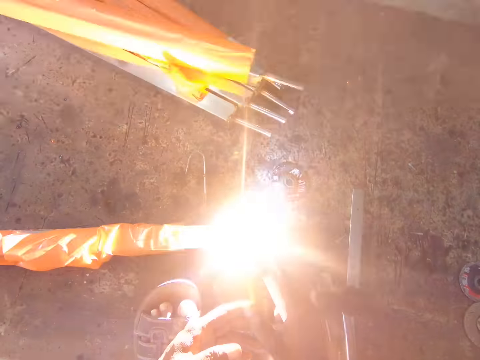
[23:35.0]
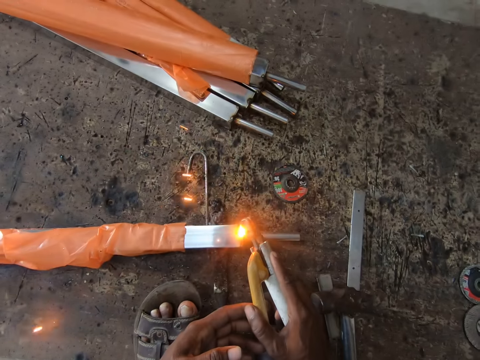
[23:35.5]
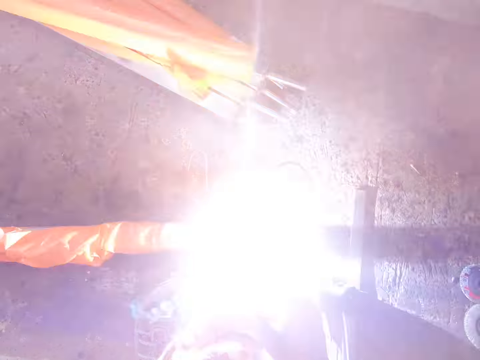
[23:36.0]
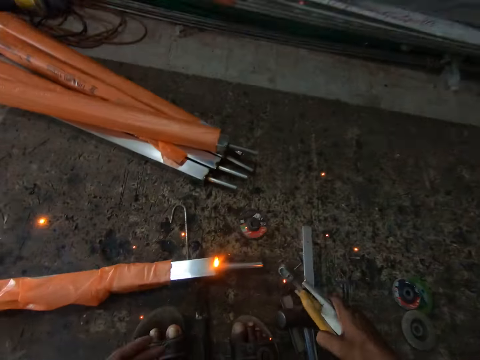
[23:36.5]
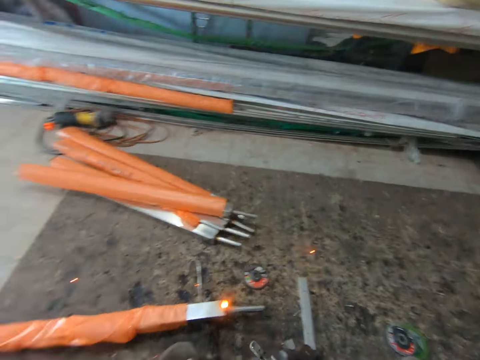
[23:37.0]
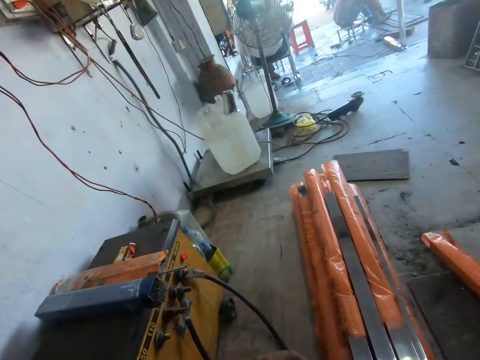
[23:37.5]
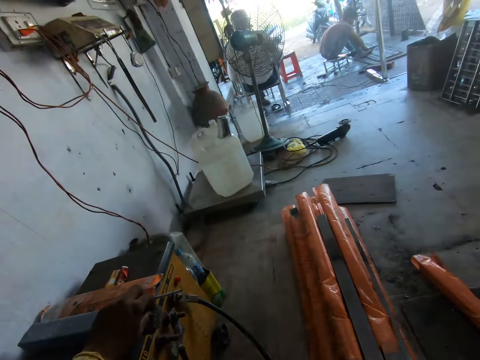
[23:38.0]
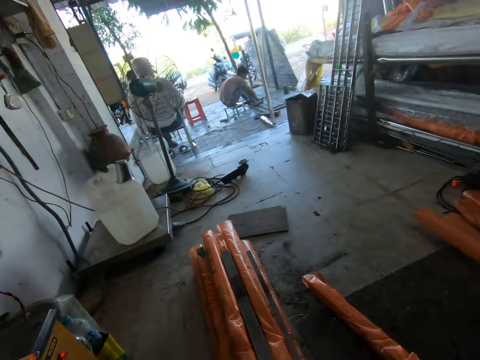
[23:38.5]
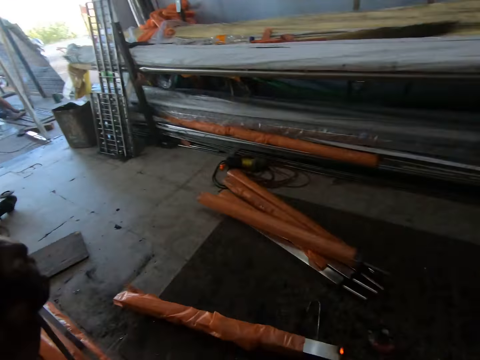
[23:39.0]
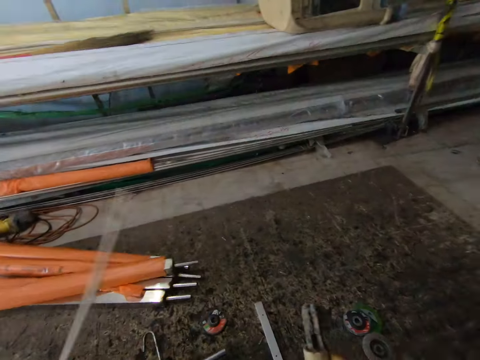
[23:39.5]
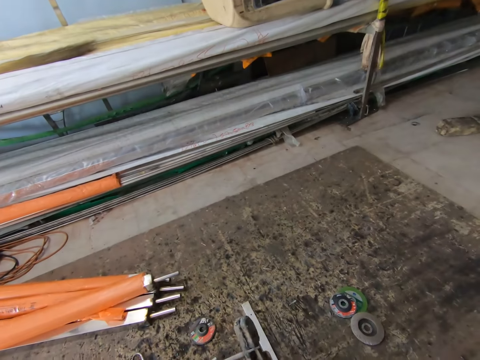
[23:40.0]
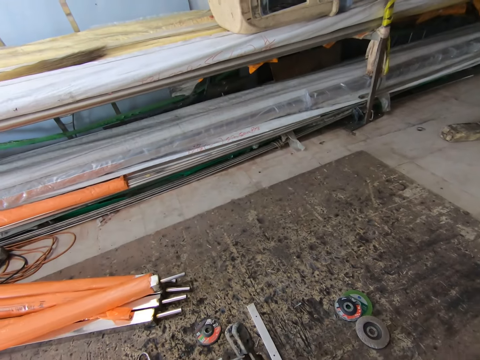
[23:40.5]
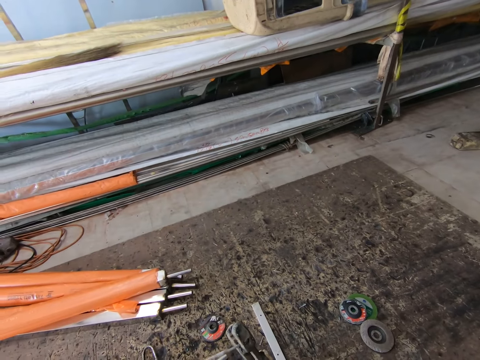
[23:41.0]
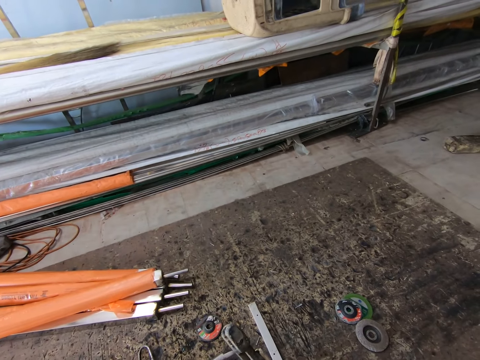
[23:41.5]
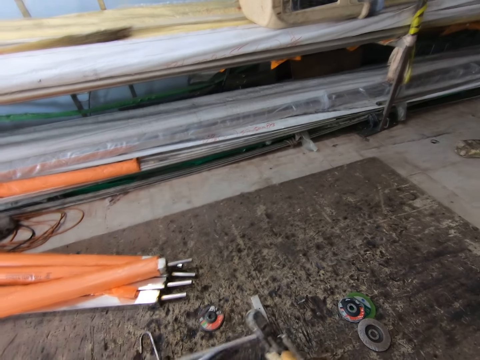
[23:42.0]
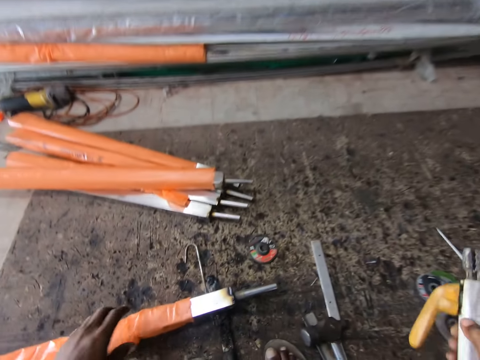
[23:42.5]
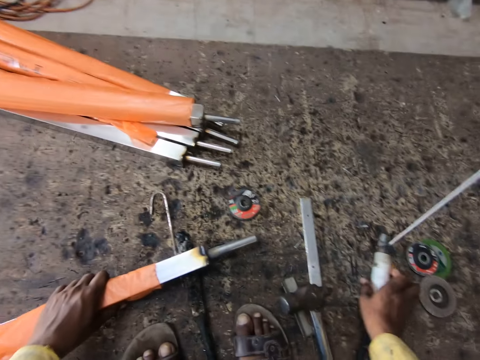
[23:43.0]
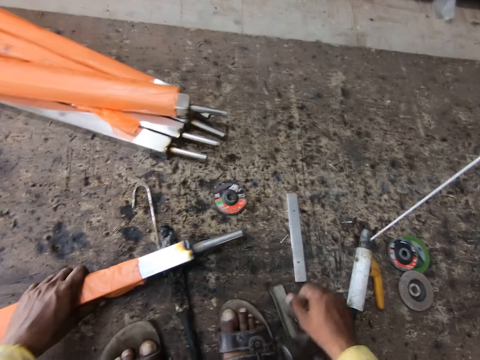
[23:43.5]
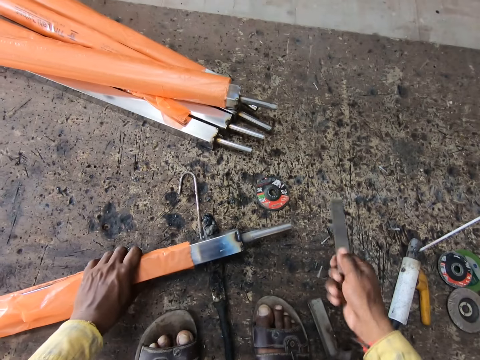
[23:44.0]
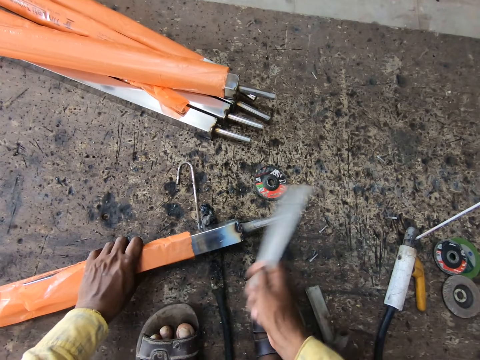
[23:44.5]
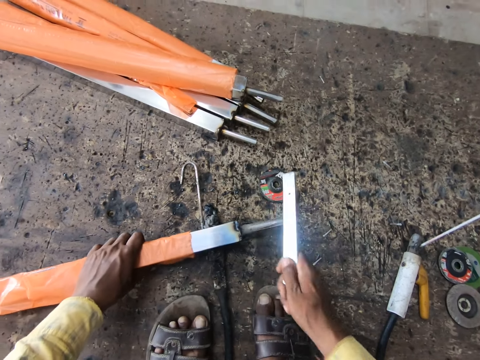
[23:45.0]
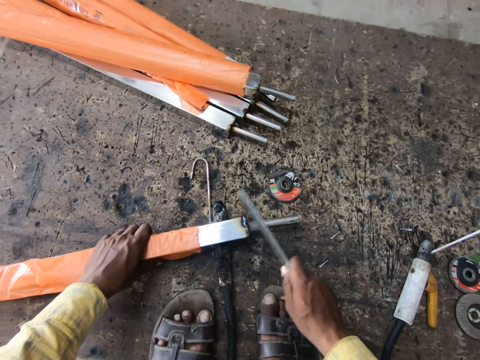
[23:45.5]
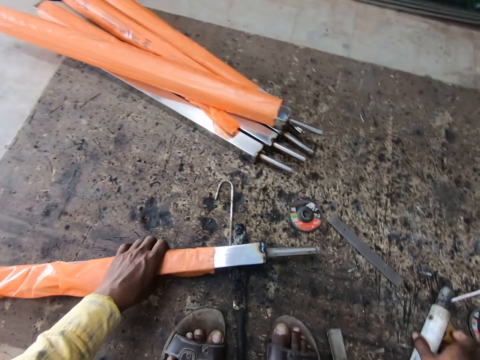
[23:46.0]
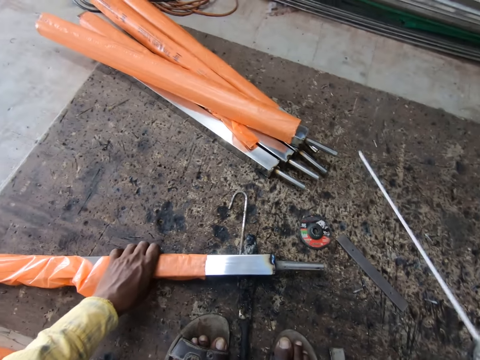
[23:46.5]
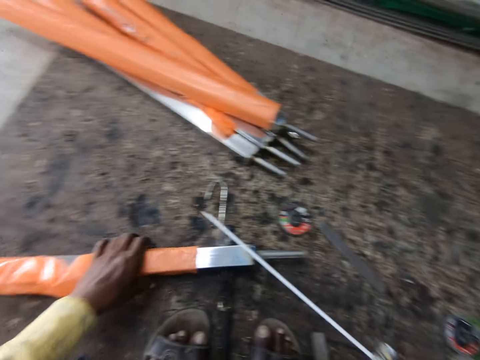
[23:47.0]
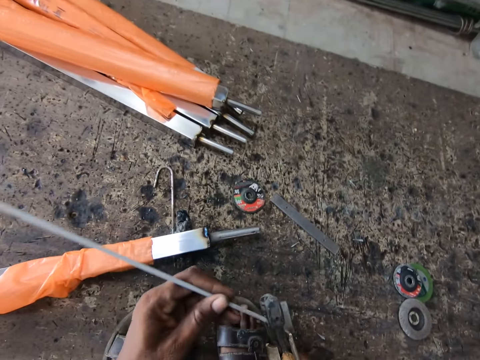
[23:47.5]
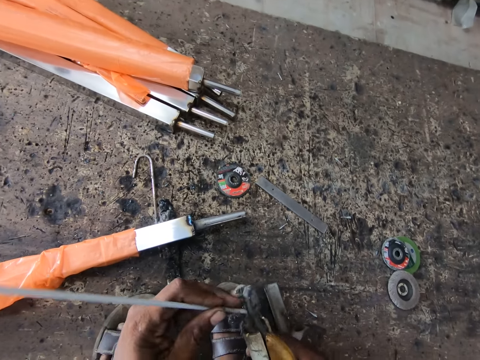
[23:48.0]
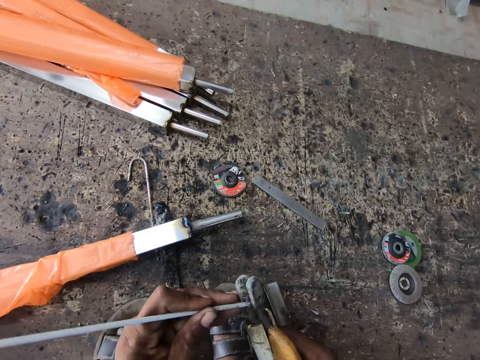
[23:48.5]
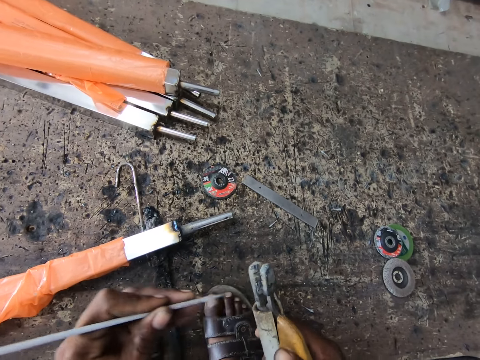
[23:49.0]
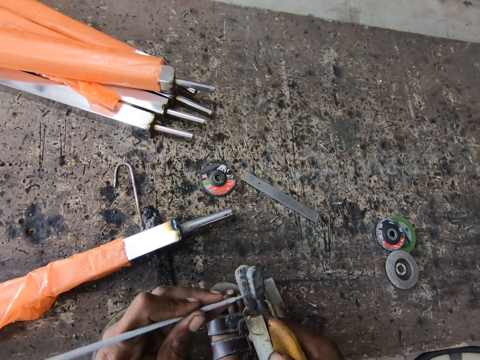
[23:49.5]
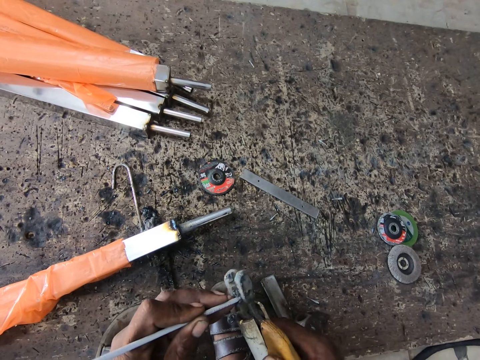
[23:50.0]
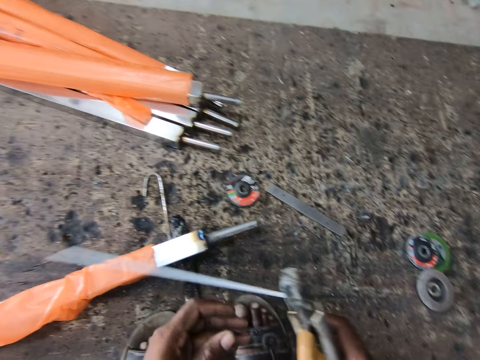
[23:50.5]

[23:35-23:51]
The camera wearer looks around the workshop. They regulate a generator. They put steel liner wire in the welding gun. They put the welding gun or stick welder on the ground. They pick a small flat metal. They hit a metal rod with the small flat metal. They drop the small flat metal on the ground. They pick the welding gun. They adjust the steel liner wire on the welding gun.

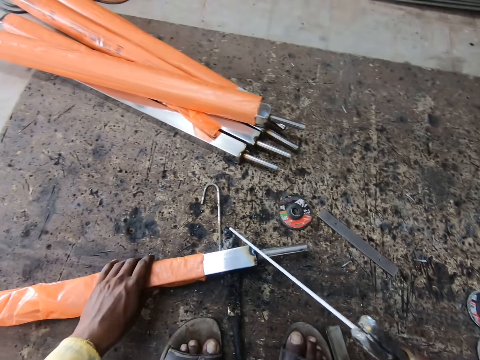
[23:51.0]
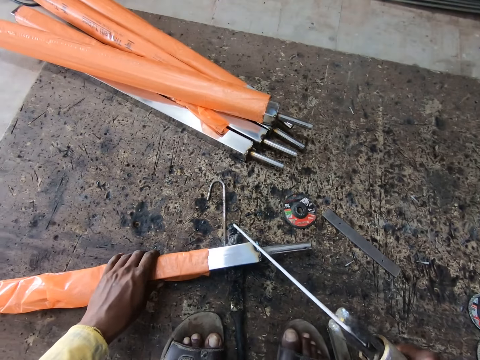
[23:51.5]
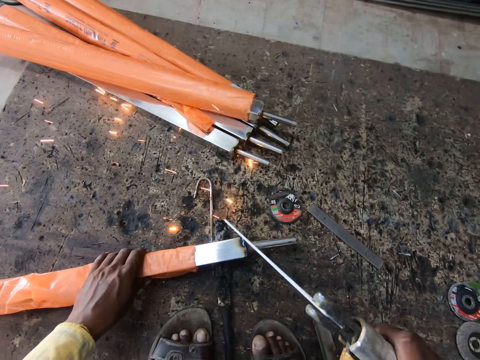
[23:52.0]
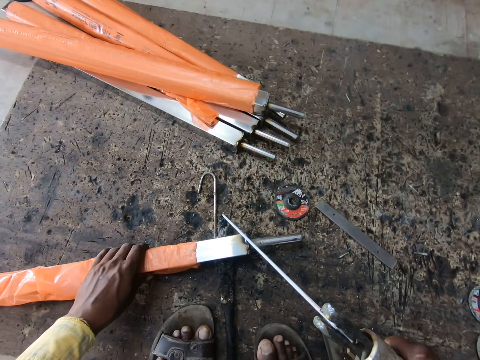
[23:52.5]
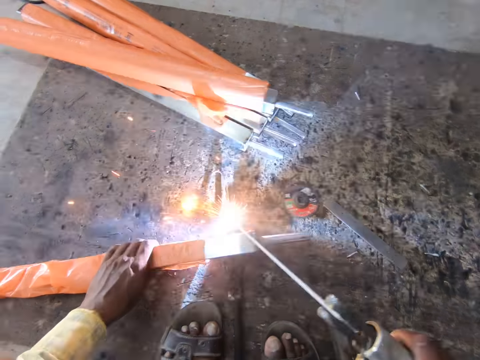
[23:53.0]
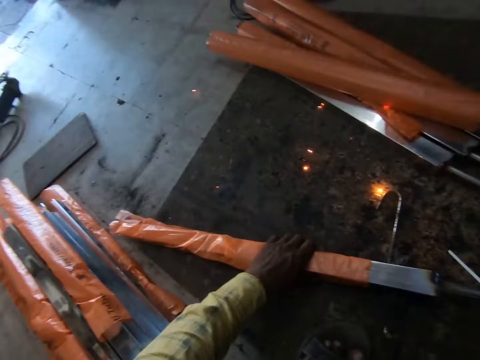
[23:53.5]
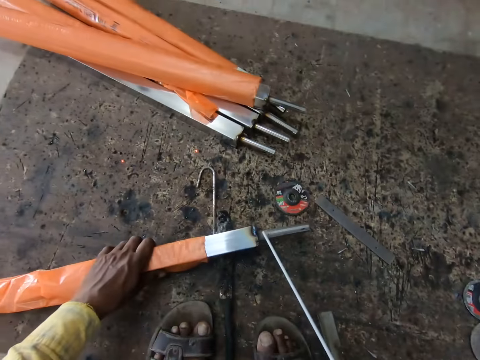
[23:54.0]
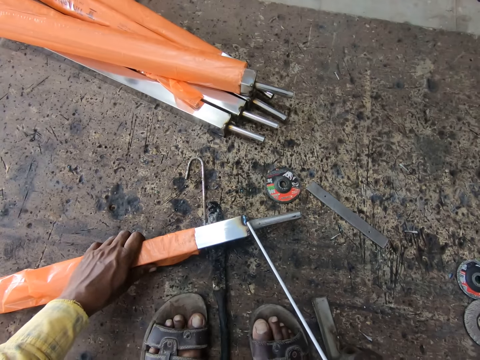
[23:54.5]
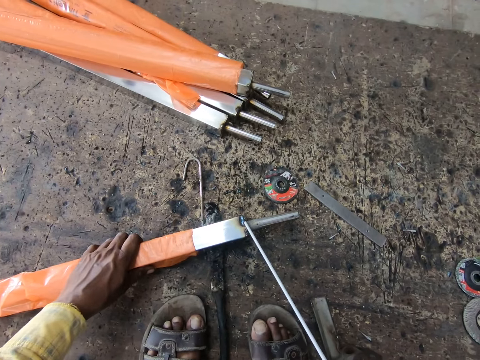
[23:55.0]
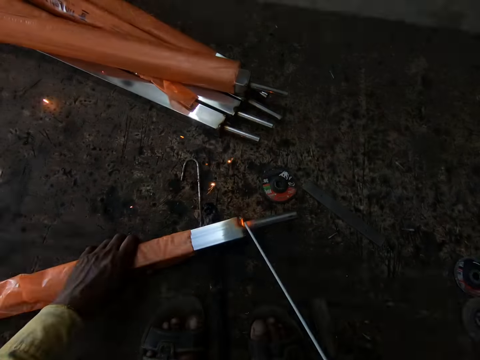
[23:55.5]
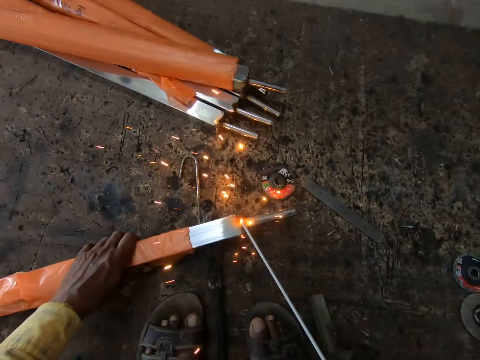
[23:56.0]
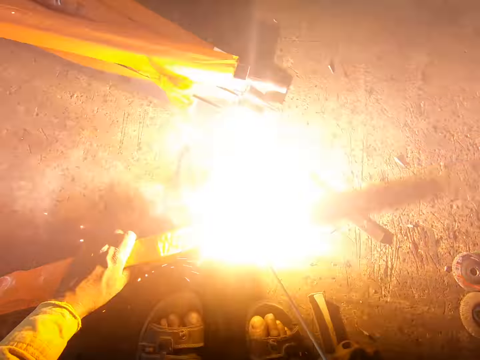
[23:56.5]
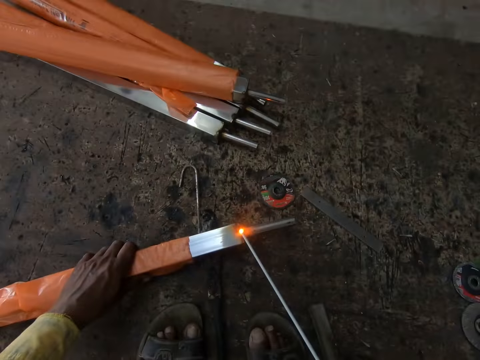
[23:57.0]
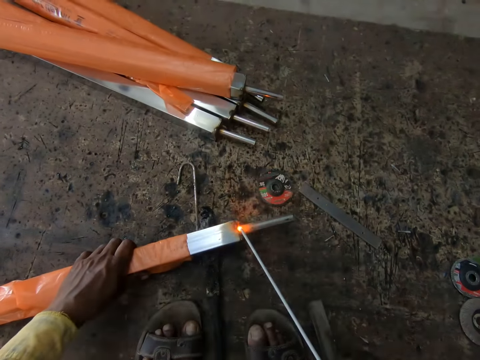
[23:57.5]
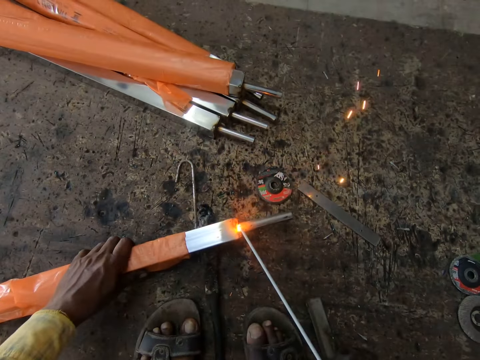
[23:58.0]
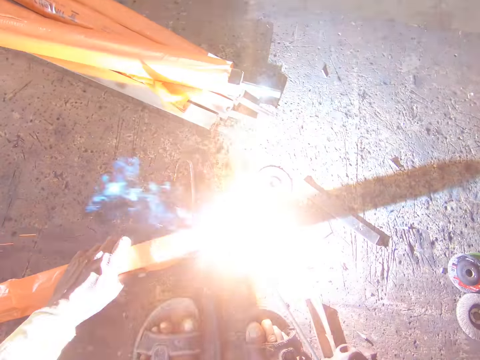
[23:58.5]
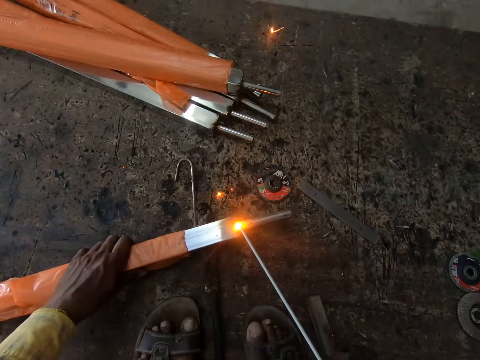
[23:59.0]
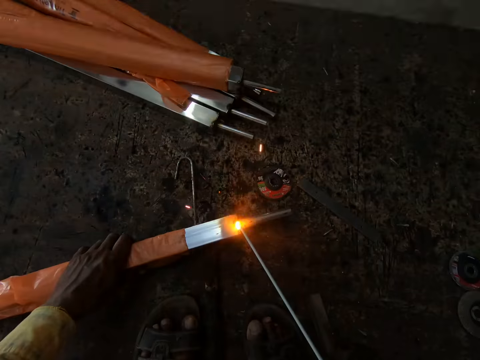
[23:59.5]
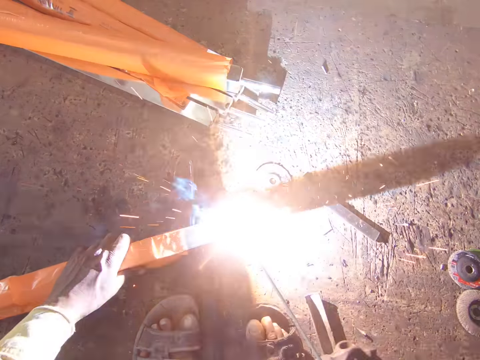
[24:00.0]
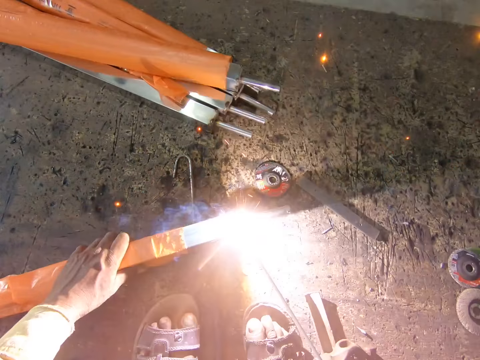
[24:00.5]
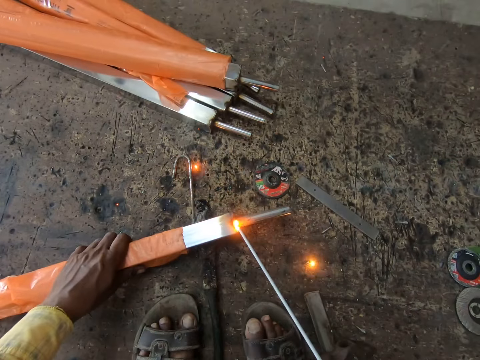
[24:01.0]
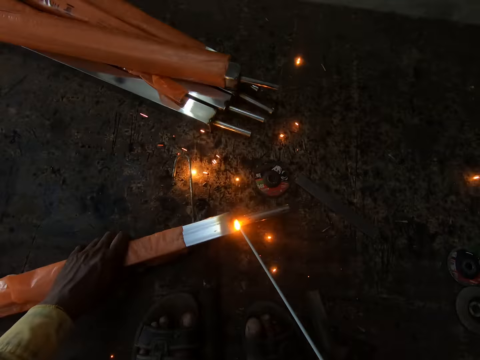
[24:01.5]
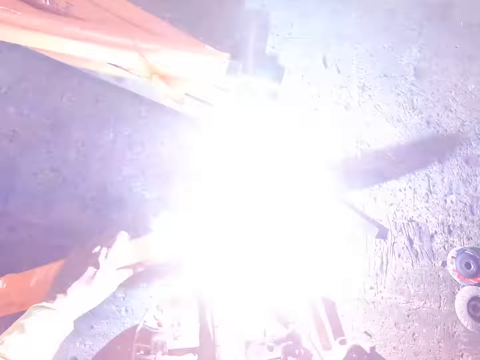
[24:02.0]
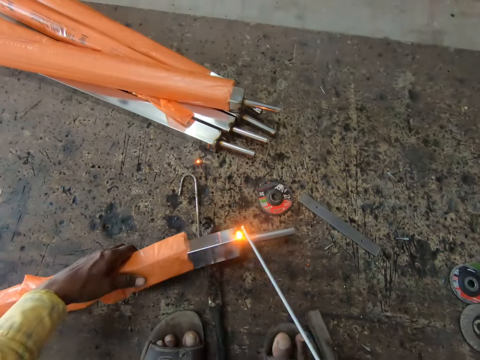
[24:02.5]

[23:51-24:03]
The camera wearer hits the steel liner wire on the ground. They weld a metal rod.
